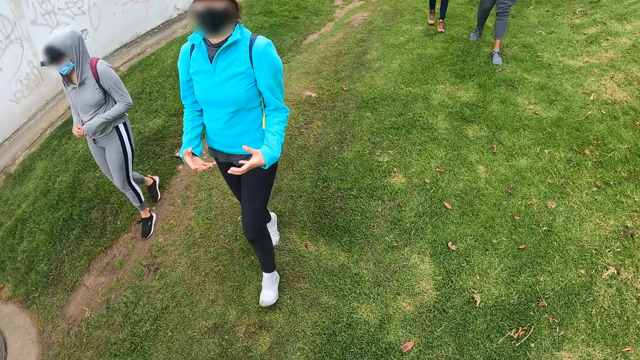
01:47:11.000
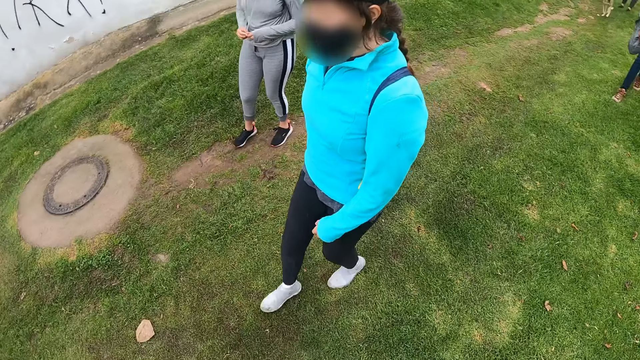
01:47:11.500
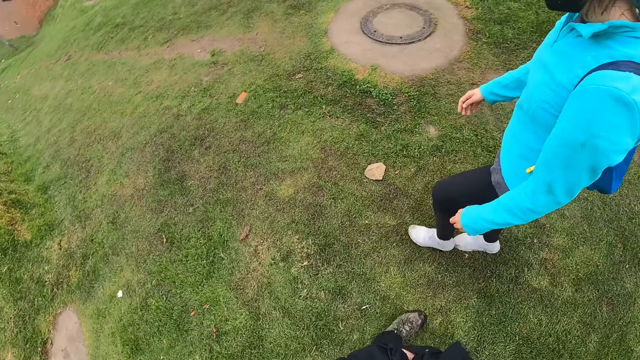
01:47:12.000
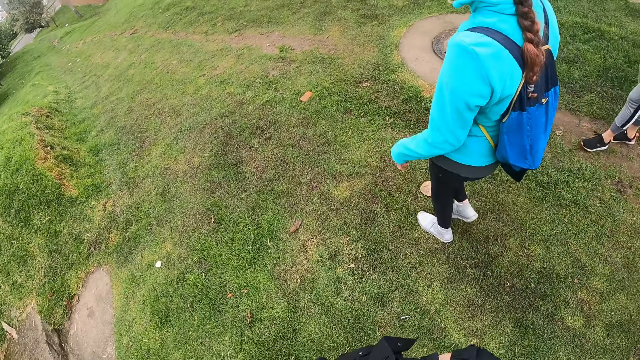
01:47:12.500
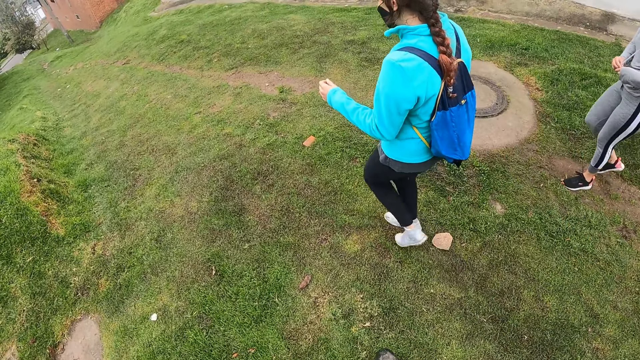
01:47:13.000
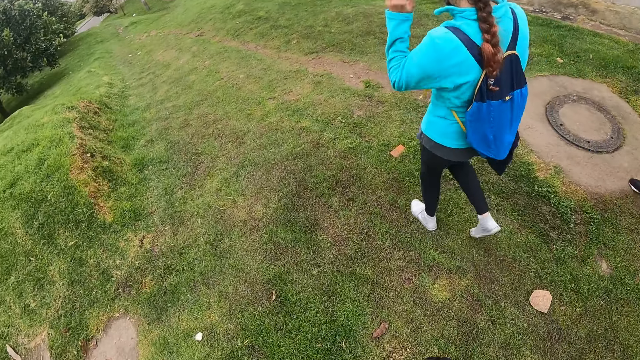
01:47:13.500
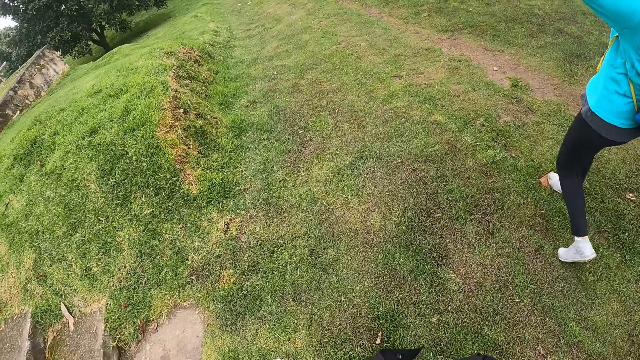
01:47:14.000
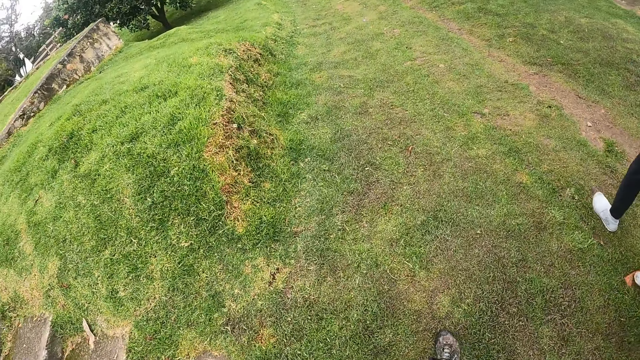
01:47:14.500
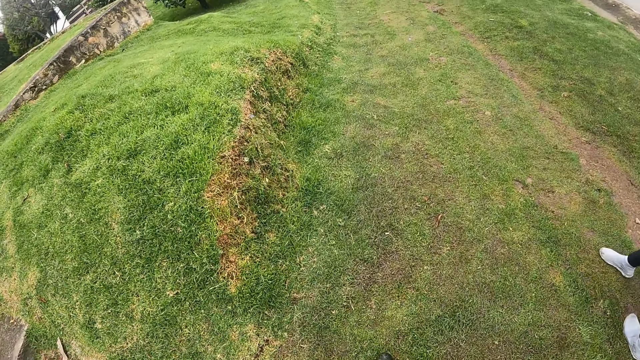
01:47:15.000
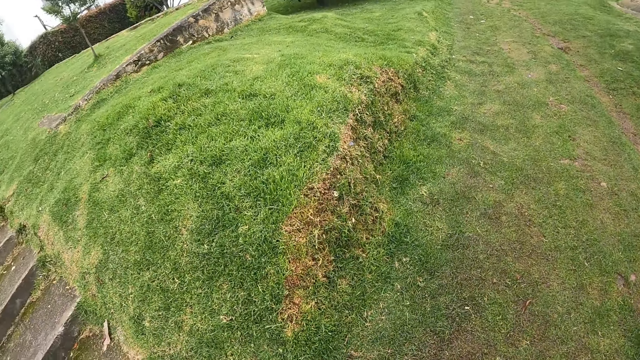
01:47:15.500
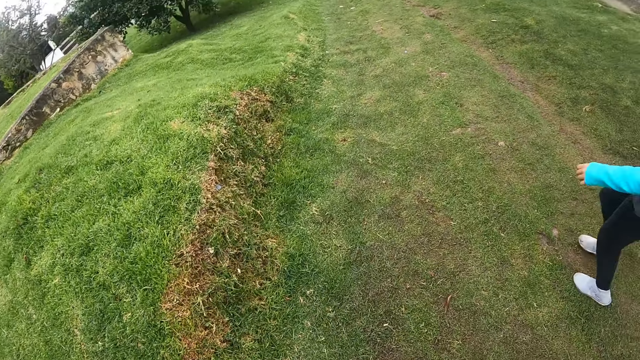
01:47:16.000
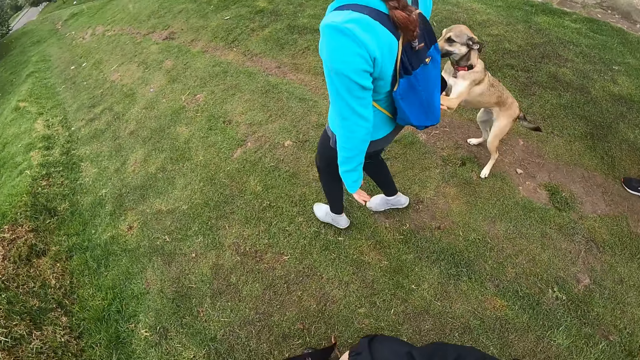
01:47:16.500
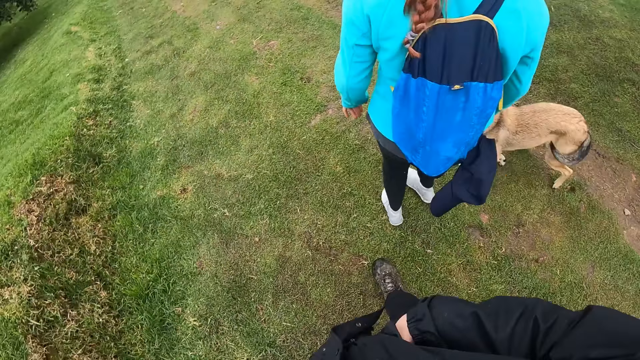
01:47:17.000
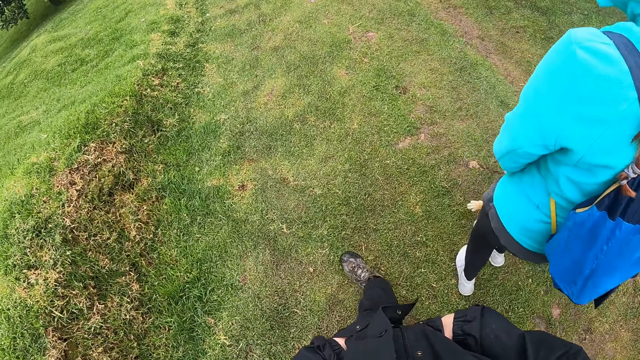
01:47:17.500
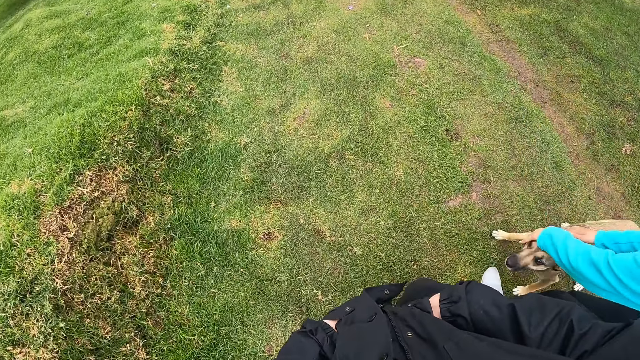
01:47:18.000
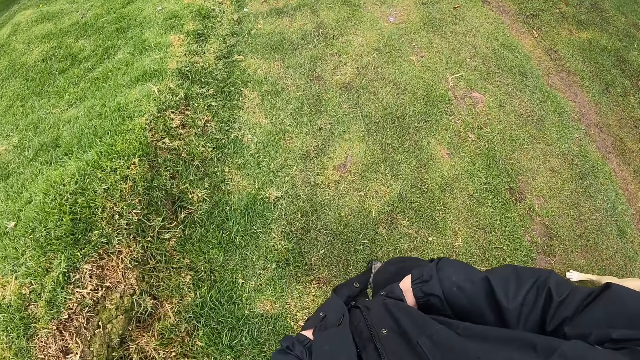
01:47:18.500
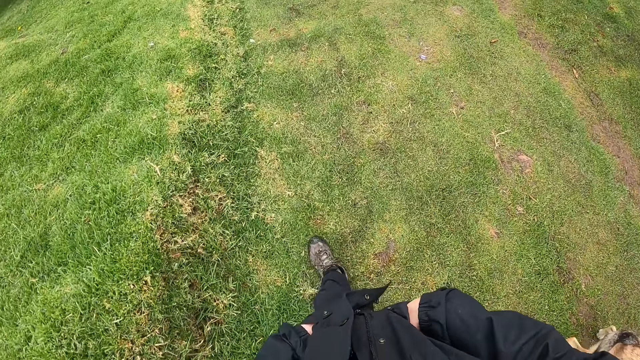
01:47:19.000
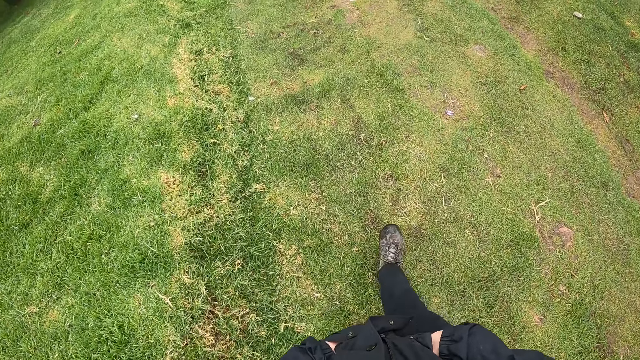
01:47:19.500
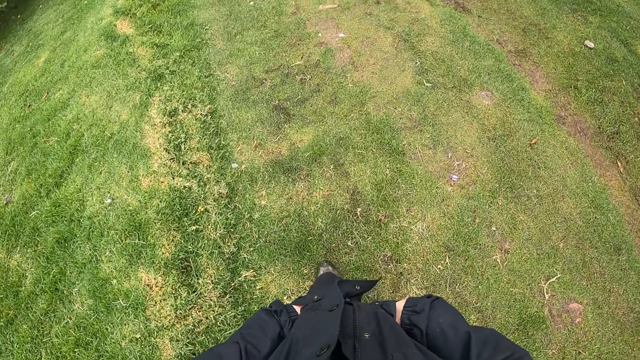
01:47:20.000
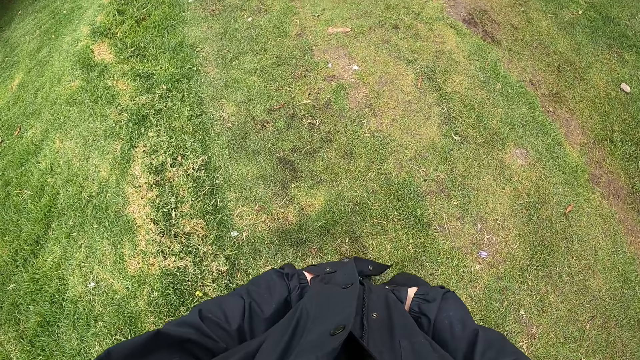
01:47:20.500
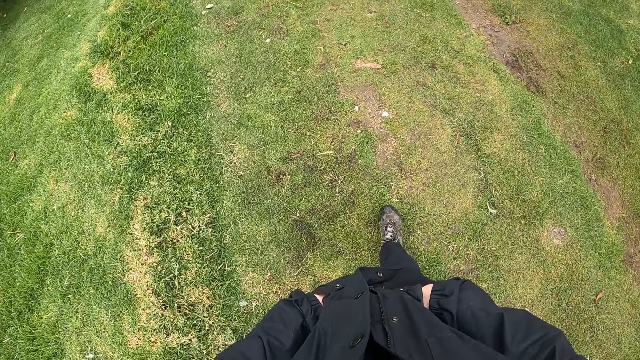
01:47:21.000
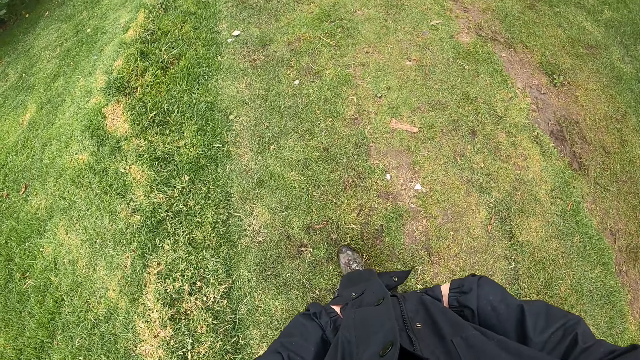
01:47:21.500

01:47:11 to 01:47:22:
The camera wearer walks on the lawn with a group of people.

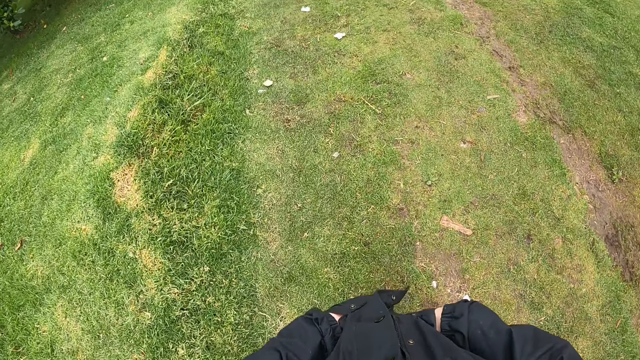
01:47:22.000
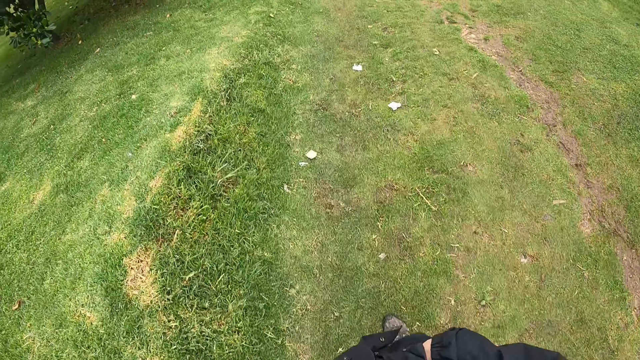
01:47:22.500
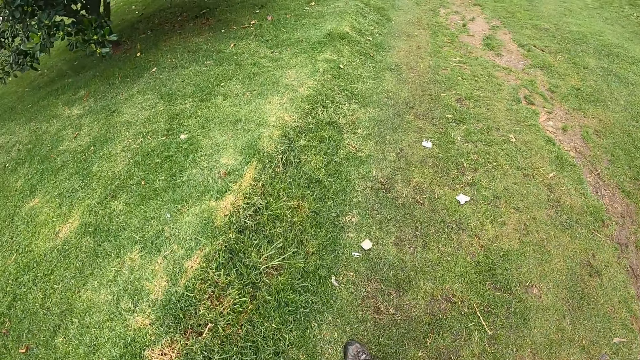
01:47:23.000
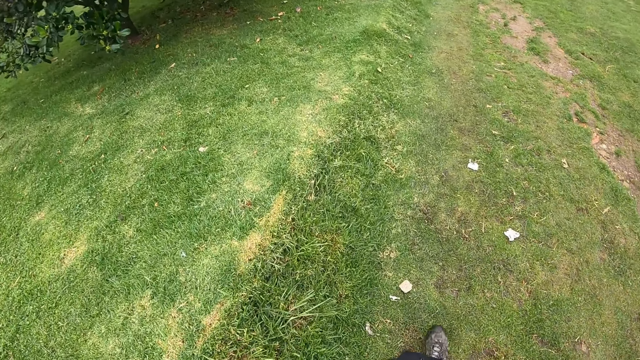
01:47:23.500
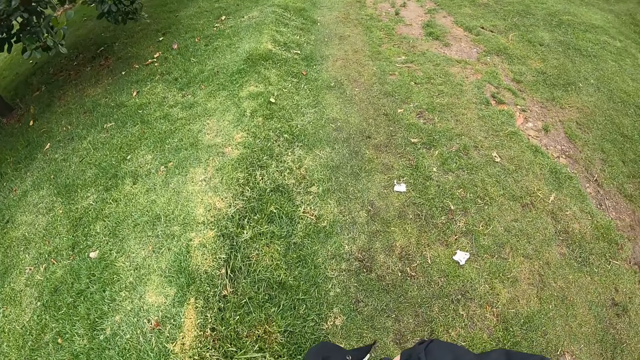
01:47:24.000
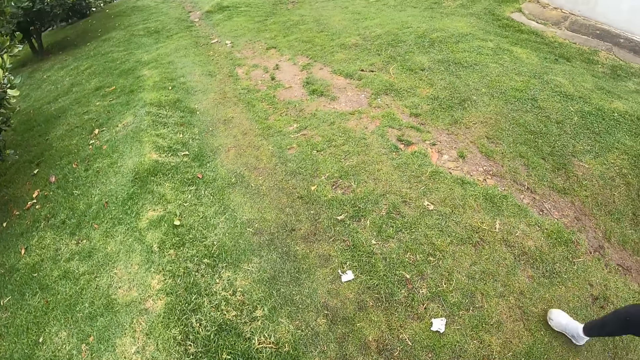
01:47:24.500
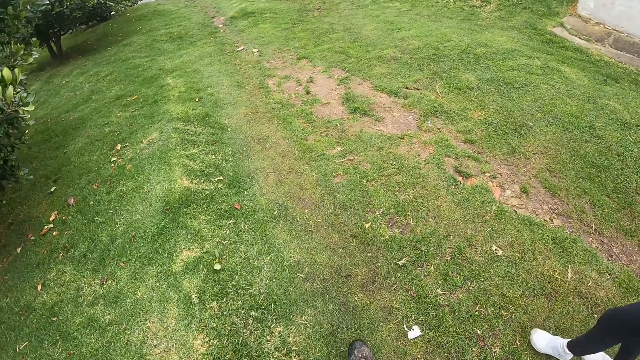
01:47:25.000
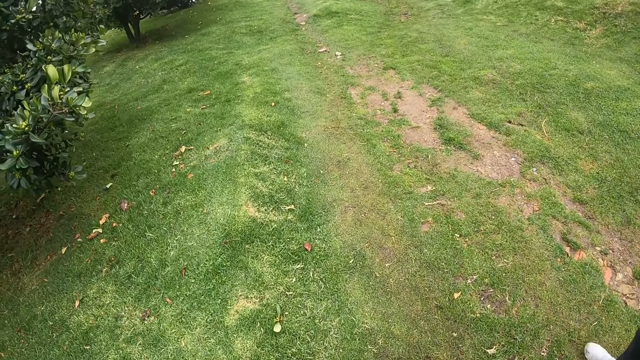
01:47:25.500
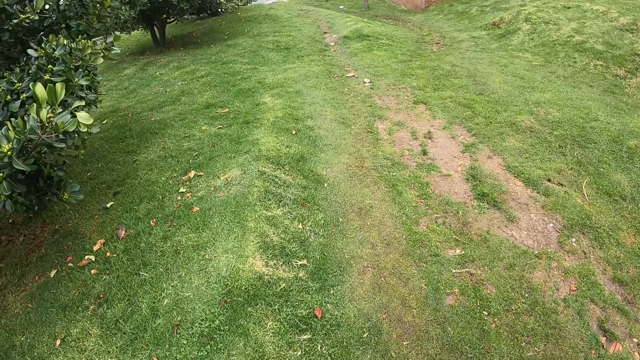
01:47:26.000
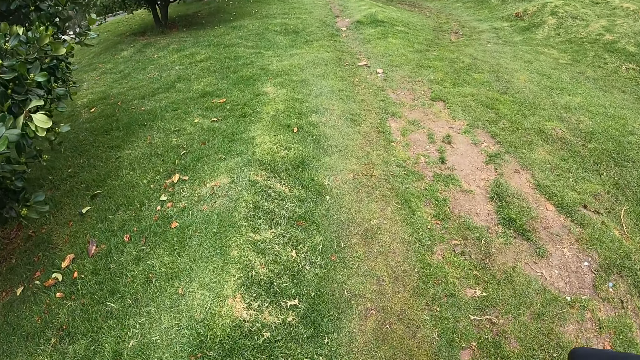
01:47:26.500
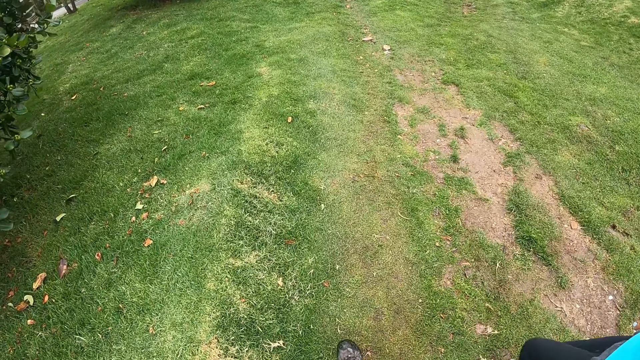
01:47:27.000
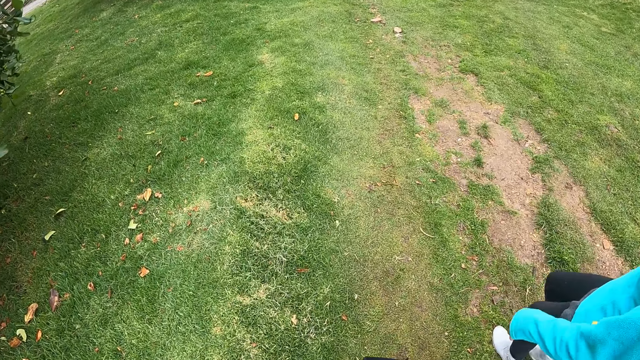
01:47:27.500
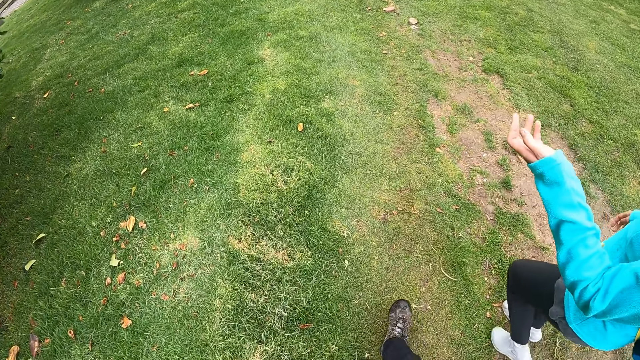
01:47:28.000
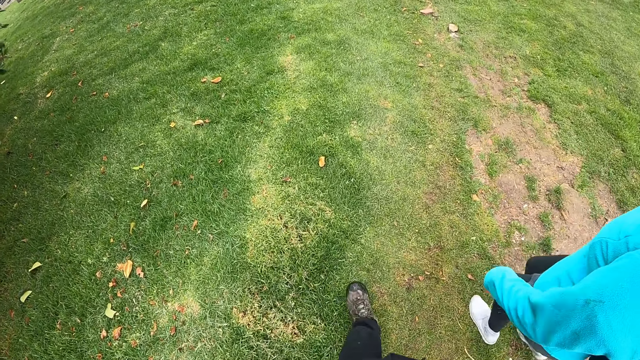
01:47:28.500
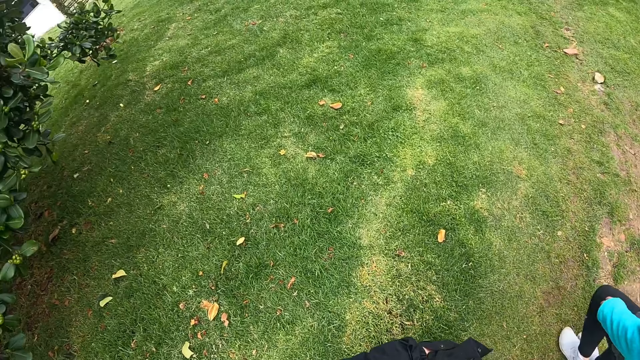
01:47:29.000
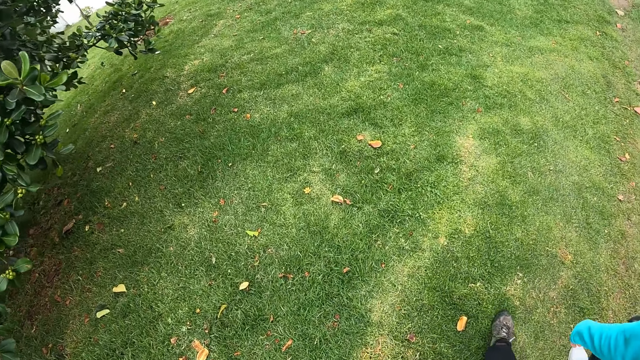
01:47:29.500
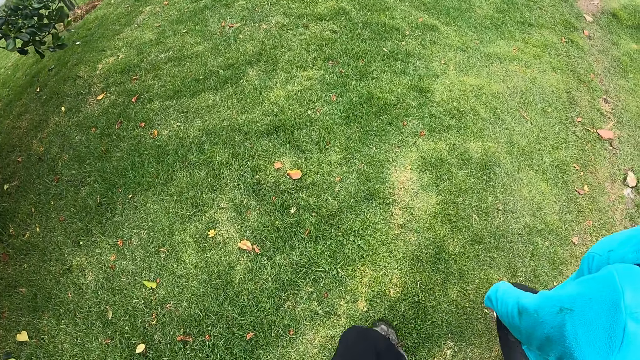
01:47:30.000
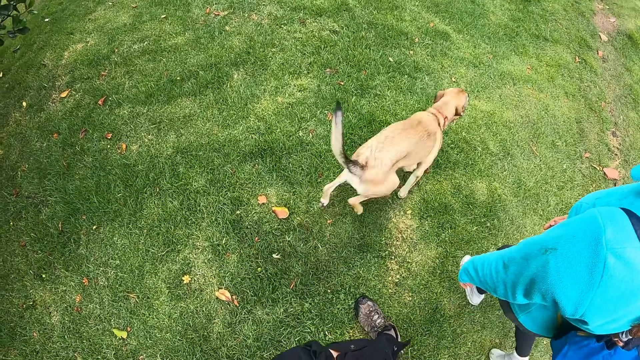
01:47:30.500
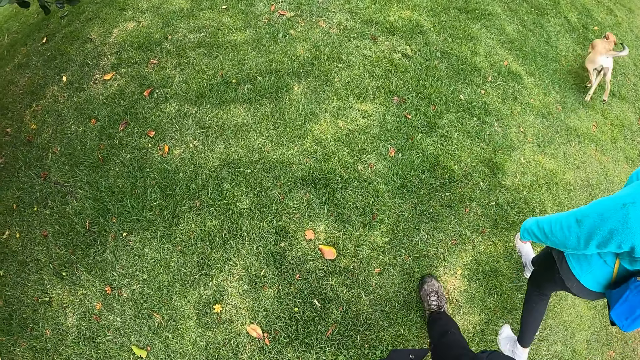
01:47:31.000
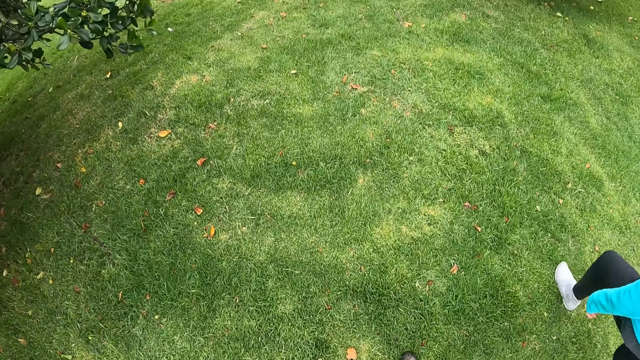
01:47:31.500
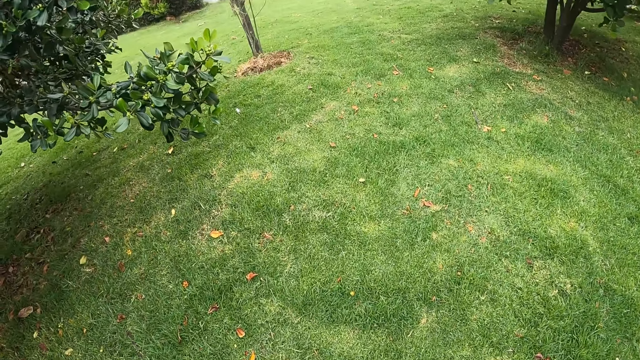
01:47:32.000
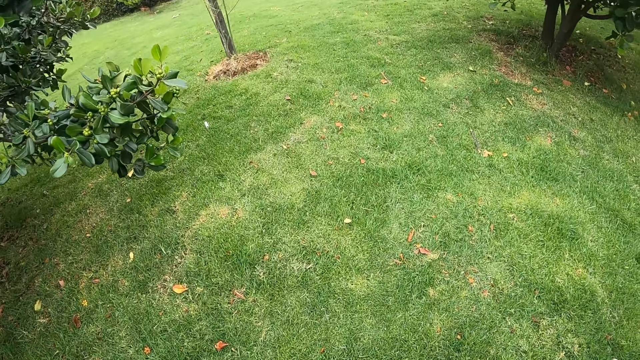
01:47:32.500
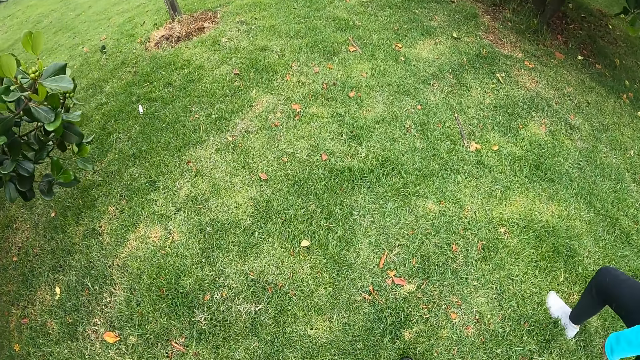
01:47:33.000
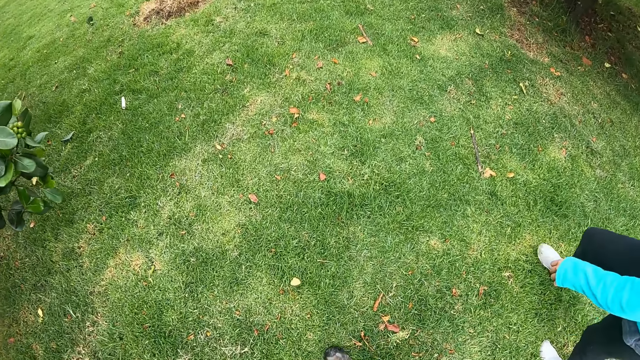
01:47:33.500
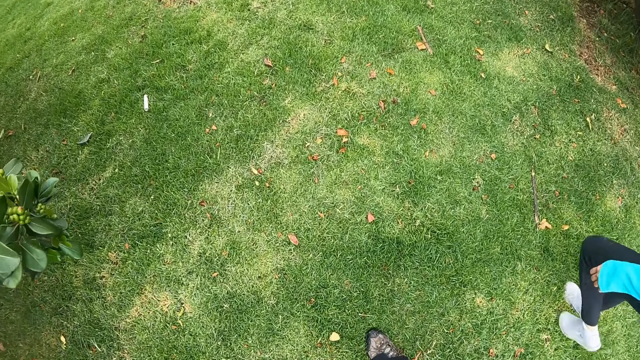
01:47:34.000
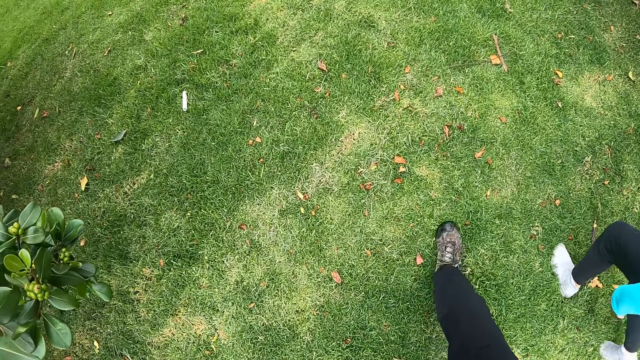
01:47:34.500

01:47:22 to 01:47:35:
The camera wearer looks around. A person interacts with the camera wearer. The dog runs on the lawn.
